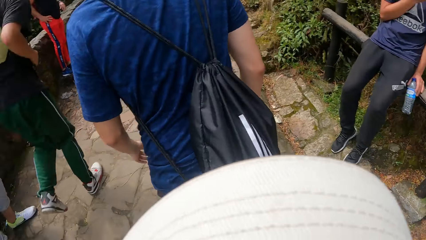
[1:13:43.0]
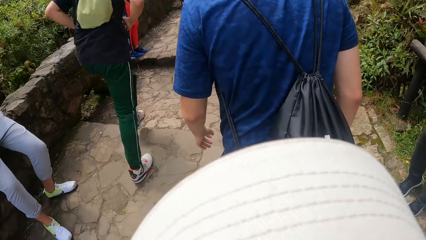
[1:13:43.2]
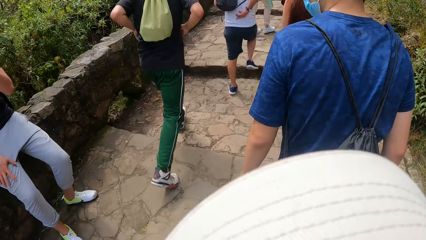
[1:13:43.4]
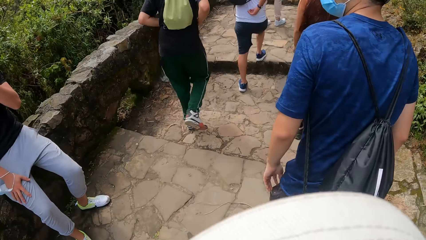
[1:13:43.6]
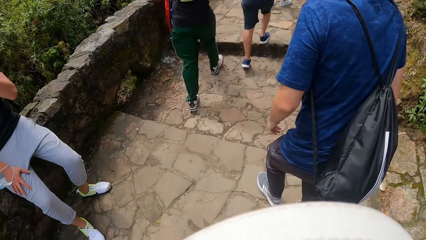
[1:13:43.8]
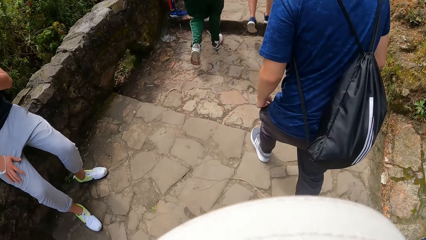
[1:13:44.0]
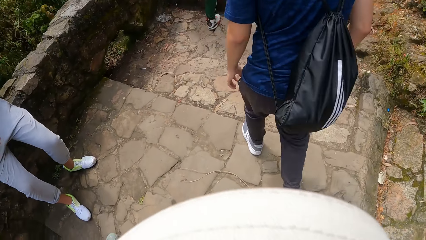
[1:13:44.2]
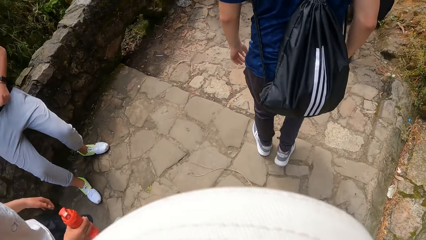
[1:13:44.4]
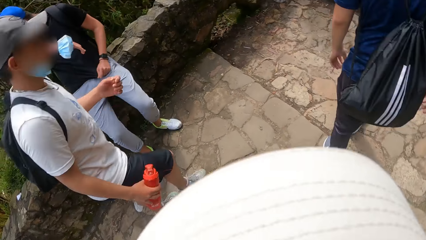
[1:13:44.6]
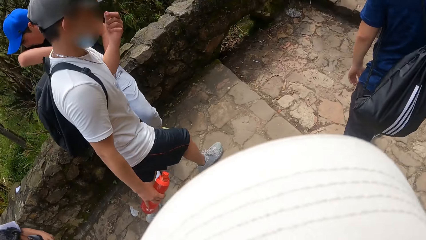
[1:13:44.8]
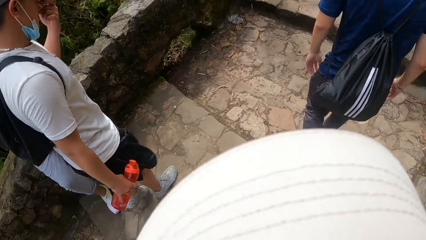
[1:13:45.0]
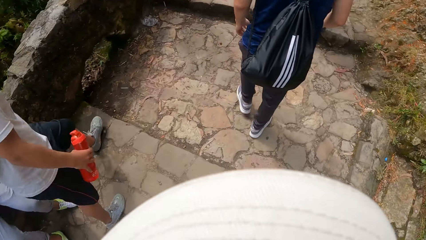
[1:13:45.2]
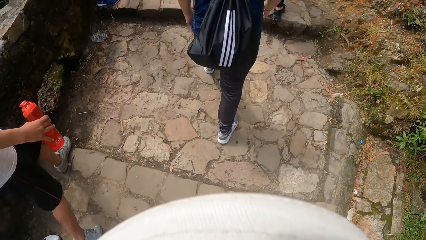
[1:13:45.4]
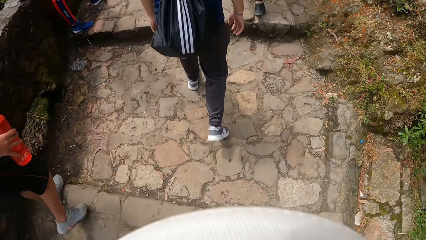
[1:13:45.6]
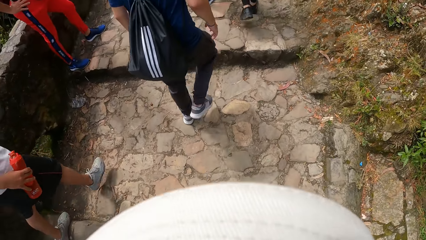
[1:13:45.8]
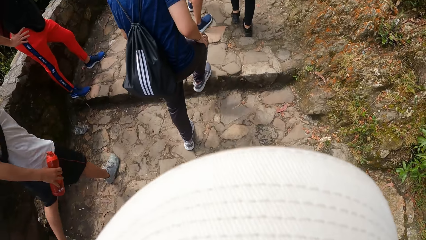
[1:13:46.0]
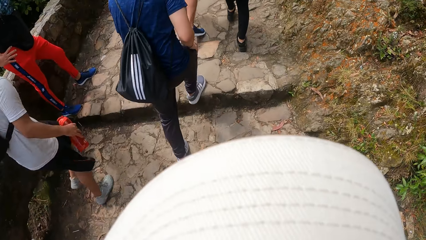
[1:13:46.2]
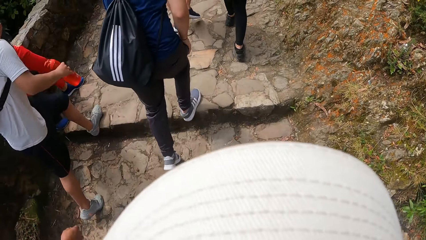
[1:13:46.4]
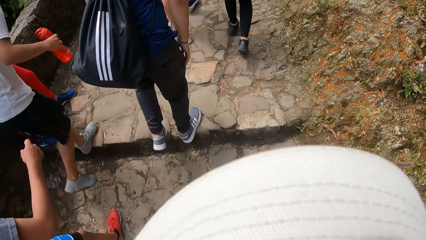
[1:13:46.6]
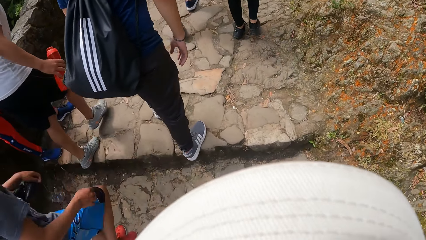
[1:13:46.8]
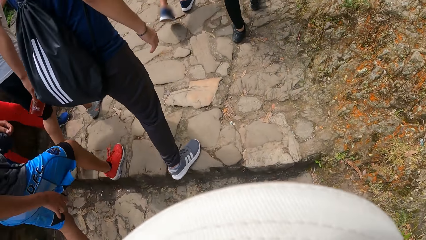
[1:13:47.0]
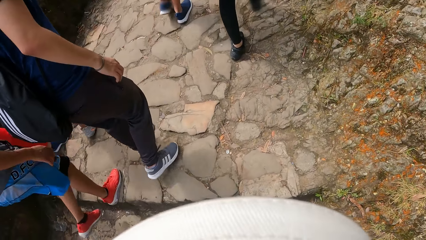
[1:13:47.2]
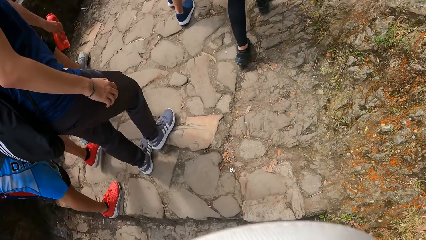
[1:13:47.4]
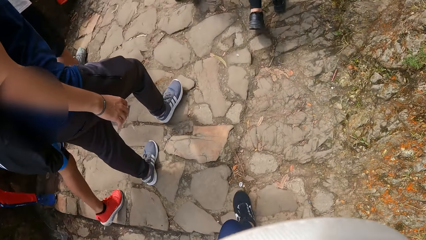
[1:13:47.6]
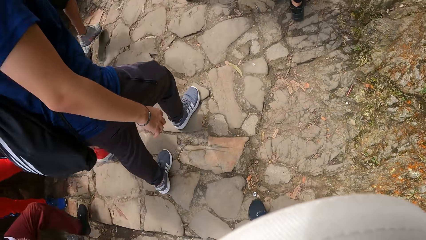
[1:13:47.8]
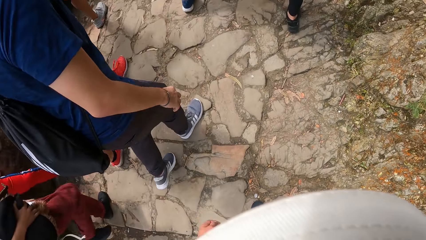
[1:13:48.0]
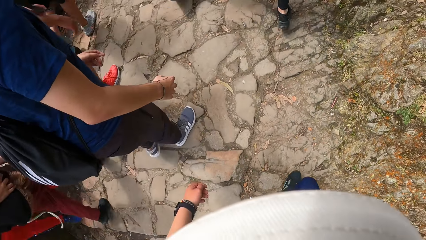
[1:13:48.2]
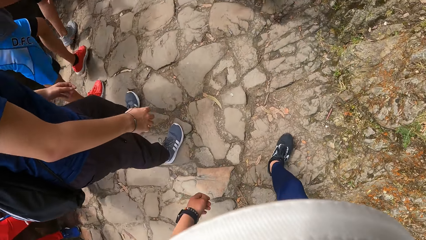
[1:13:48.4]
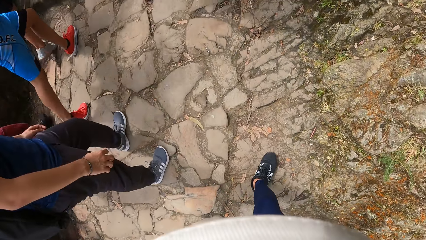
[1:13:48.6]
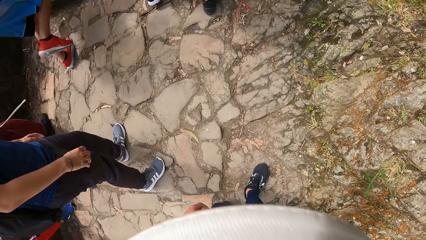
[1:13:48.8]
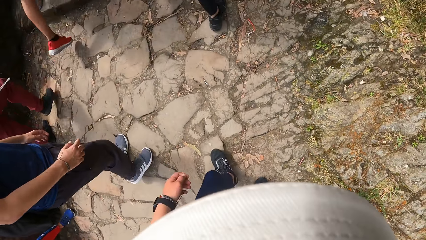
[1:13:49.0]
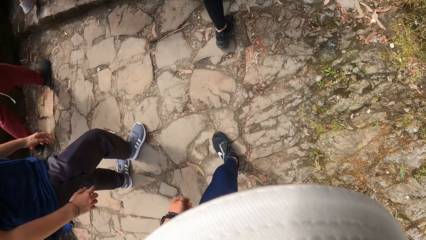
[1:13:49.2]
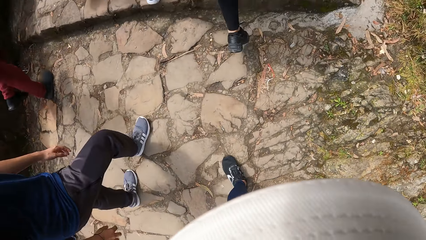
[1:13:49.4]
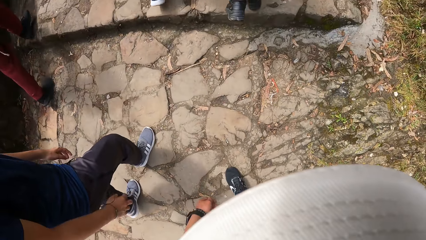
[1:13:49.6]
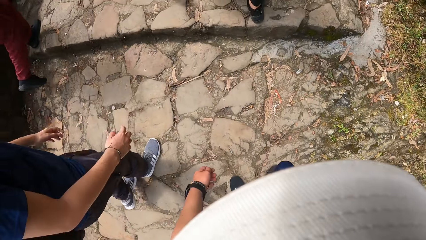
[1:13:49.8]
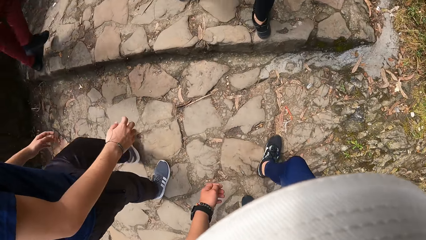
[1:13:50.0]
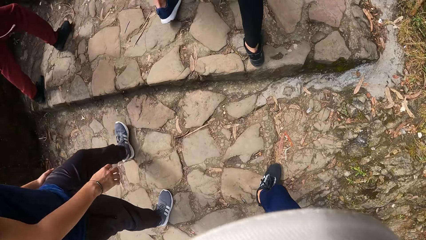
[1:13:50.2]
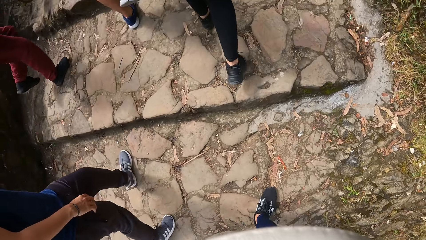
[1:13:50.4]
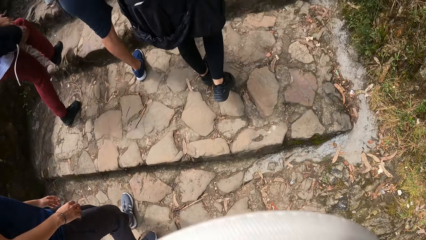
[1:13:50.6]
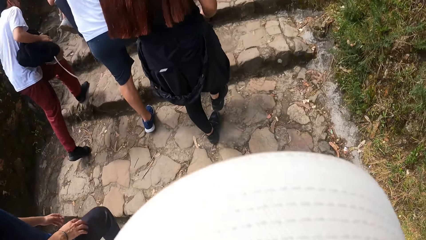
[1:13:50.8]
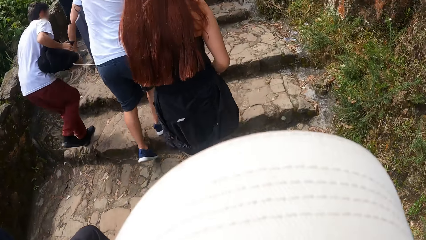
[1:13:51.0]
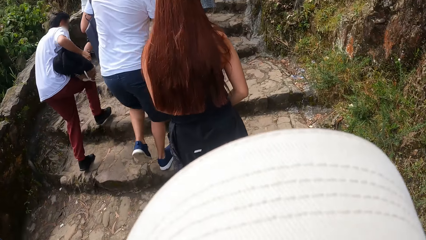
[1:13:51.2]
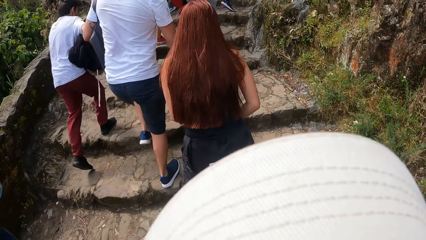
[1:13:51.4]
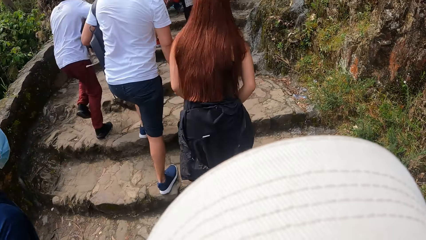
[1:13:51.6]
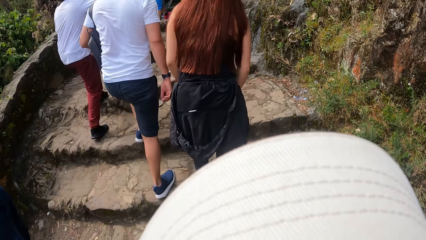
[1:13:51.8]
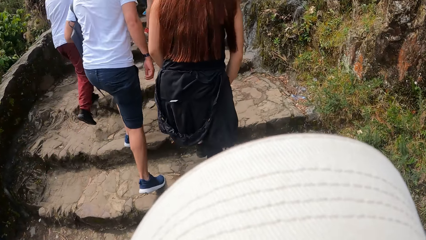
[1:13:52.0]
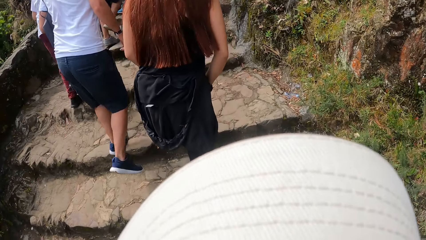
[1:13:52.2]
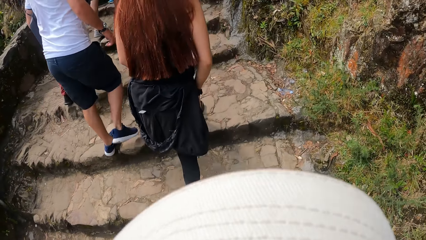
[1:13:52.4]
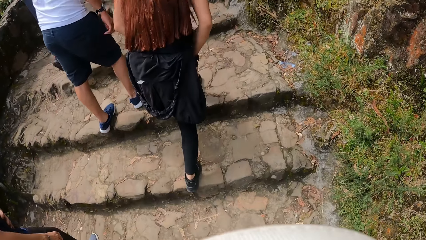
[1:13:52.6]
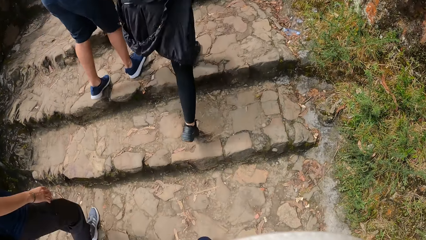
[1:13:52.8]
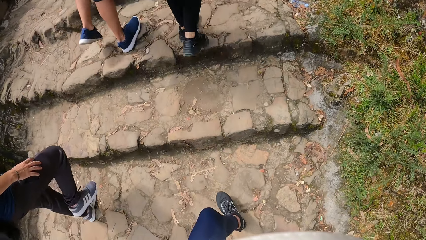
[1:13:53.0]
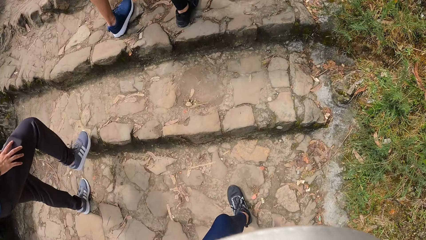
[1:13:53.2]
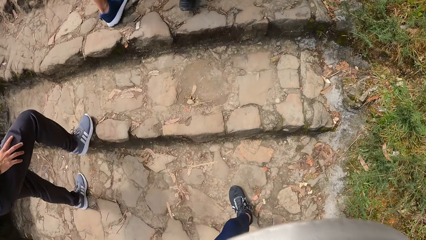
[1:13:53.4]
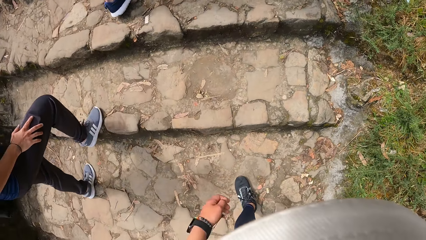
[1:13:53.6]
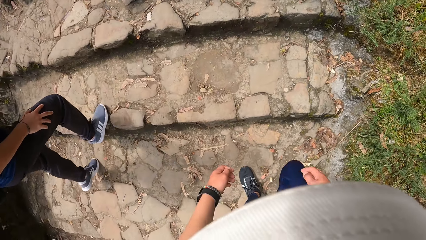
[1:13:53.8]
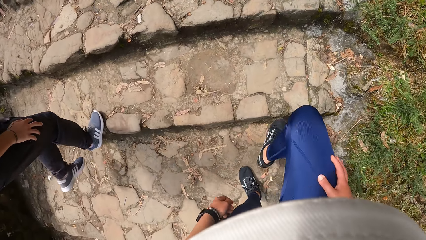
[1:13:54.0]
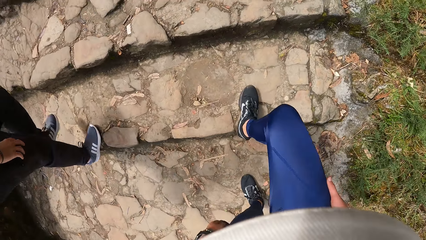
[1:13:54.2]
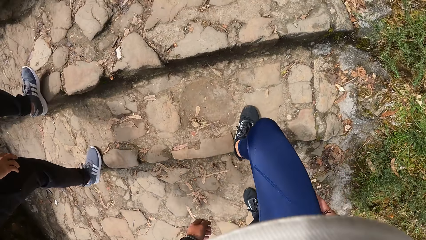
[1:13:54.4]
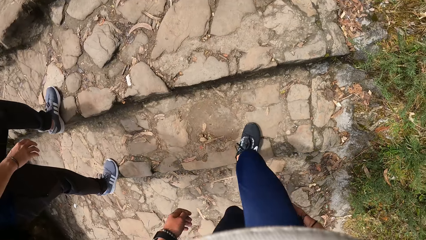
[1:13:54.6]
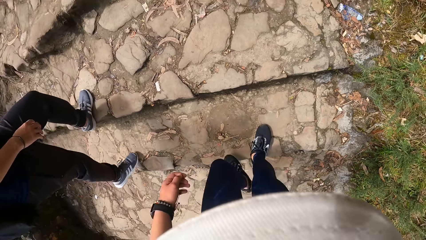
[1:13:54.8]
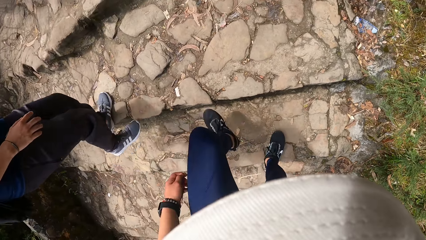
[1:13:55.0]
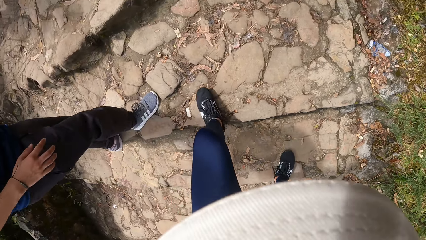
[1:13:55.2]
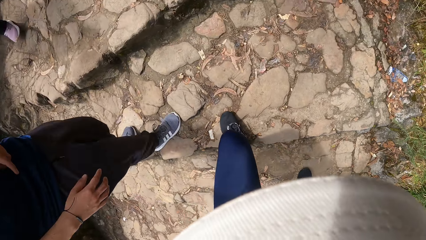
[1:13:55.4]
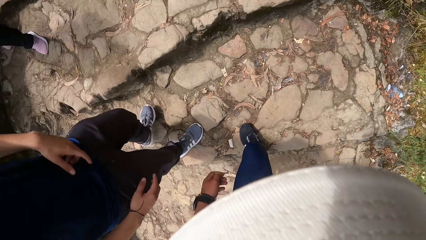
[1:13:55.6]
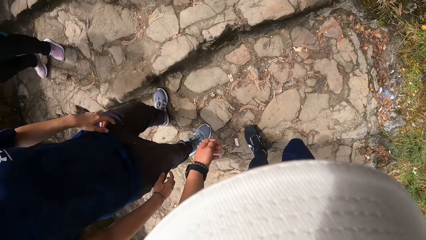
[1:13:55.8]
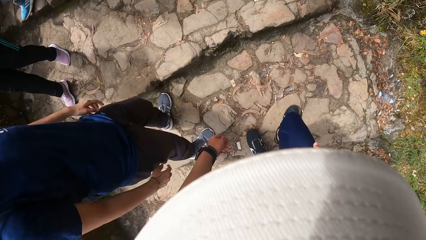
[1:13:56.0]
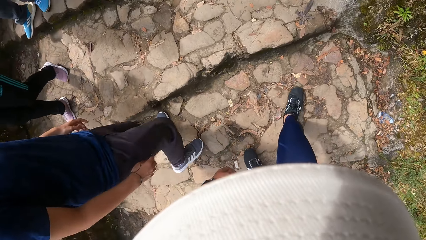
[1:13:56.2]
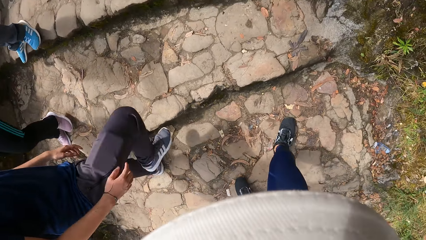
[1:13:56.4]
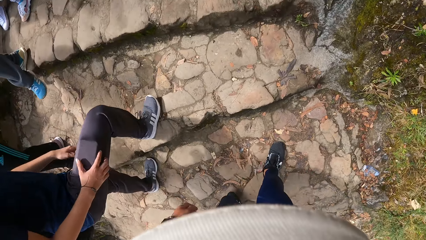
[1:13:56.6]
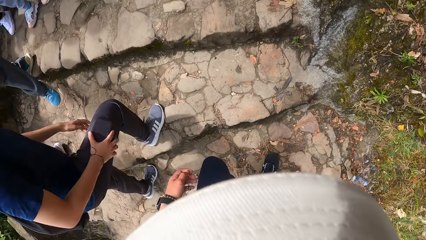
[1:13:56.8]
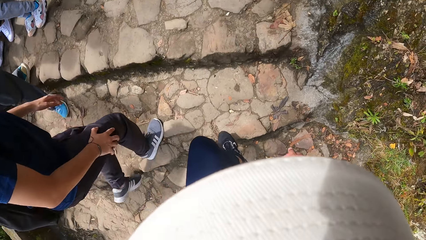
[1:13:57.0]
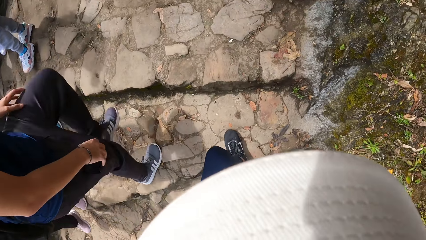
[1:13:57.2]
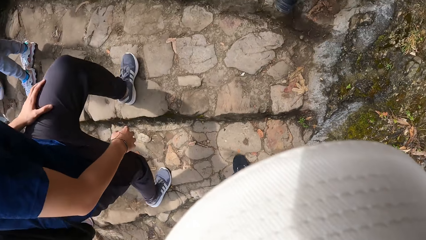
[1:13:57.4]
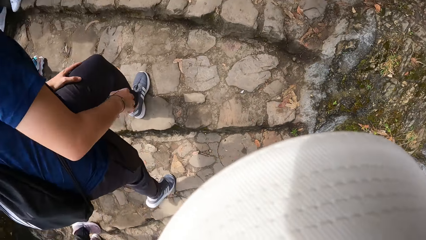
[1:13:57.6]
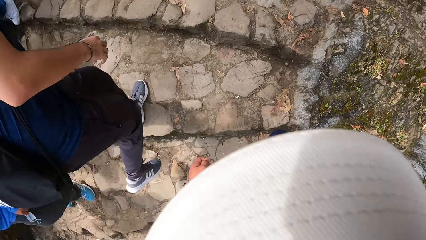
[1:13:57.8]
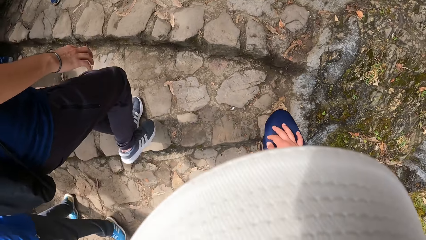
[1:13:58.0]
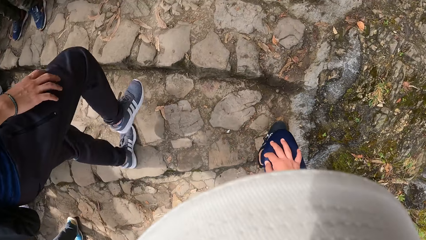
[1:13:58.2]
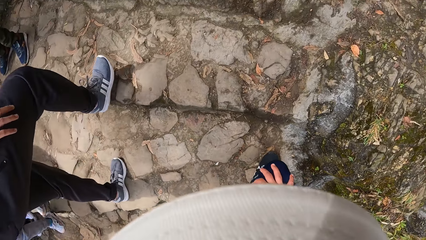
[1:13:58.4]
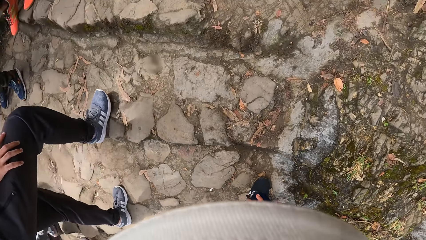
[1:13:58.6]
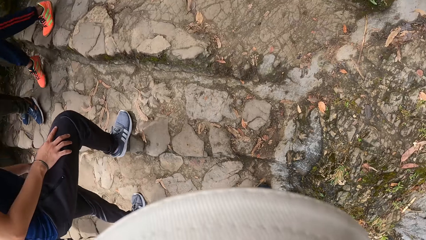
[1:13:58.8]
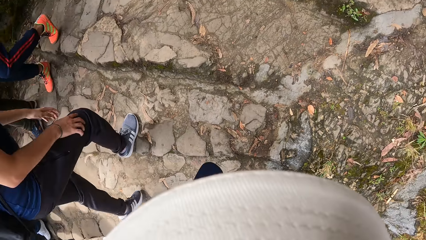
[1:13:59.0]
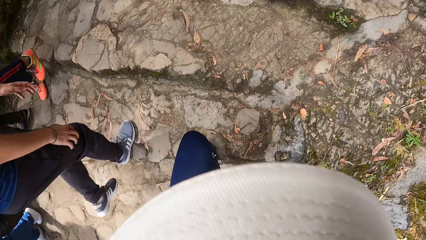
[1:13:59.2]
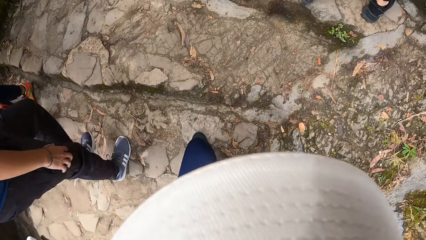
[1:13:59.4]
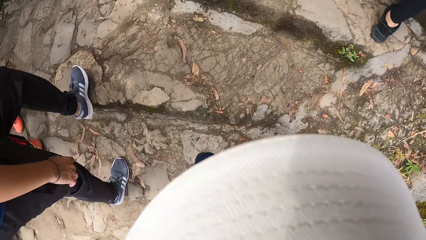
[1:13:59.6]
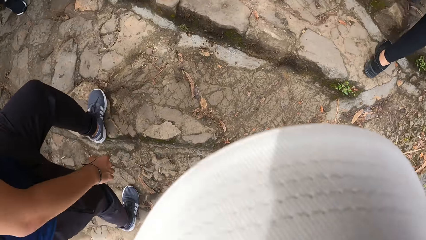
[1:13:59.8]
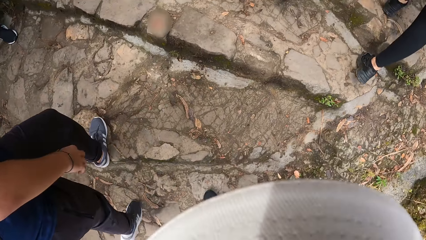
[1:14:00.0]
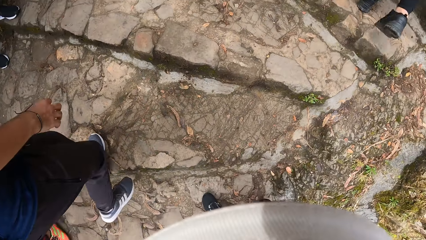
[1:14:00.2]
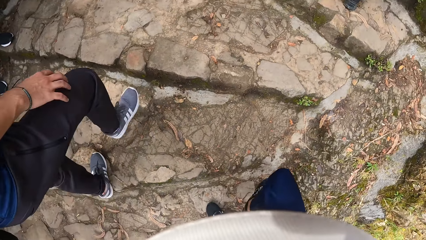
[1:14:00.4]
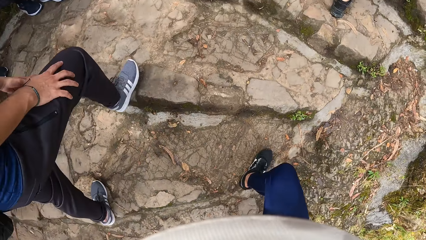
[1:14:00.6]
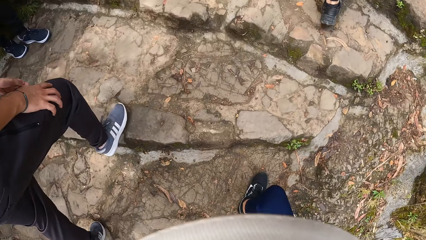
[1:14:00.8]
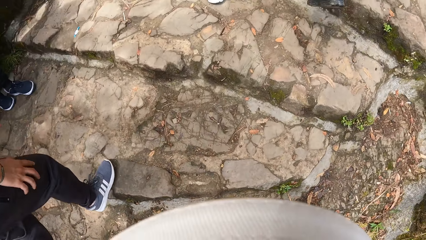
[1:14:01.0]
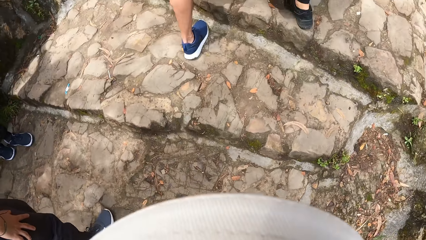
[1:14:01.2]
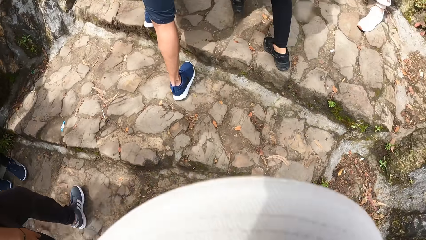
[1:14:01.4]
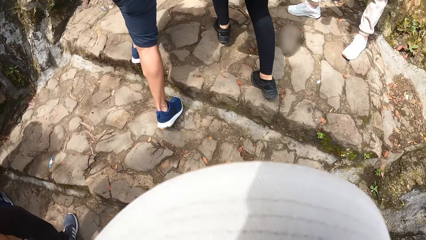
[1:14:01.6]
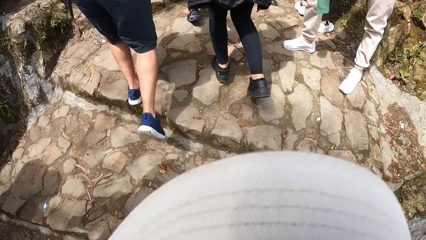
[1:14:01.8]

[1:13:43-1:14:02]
The camera wearer looks at people around. They climb the stairs.
